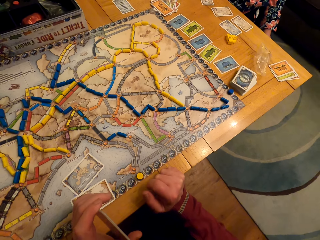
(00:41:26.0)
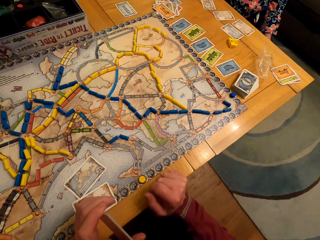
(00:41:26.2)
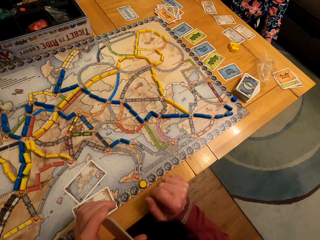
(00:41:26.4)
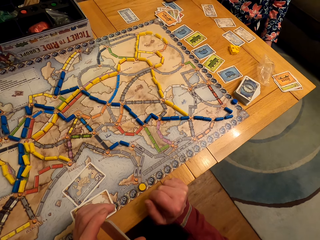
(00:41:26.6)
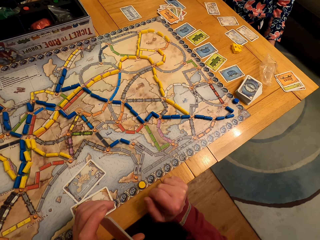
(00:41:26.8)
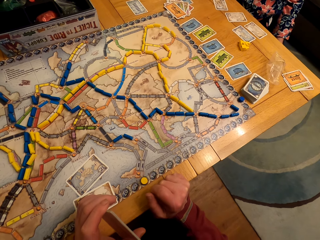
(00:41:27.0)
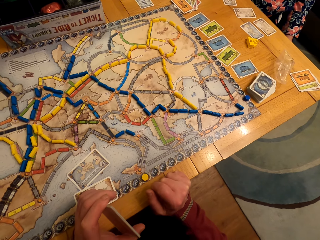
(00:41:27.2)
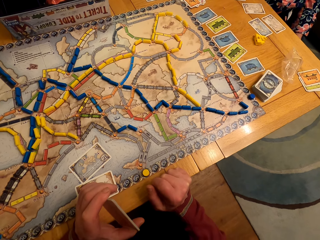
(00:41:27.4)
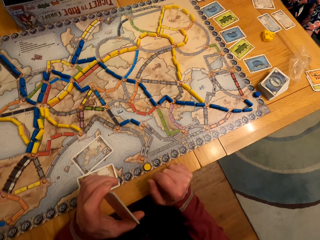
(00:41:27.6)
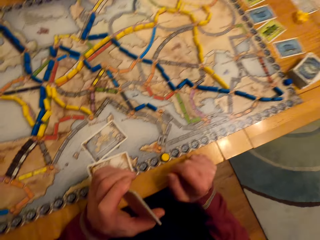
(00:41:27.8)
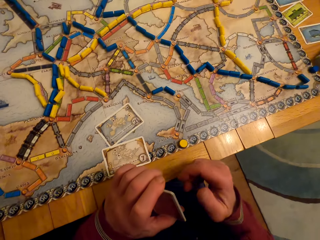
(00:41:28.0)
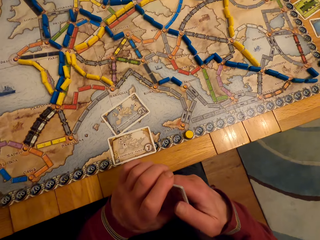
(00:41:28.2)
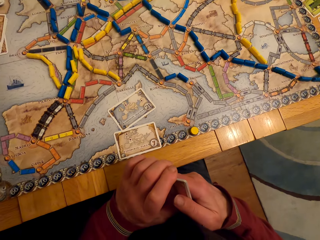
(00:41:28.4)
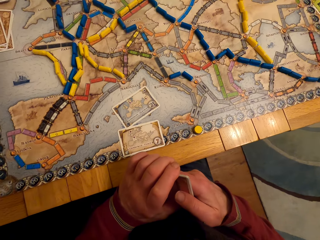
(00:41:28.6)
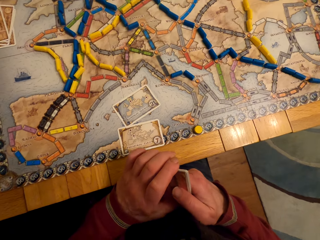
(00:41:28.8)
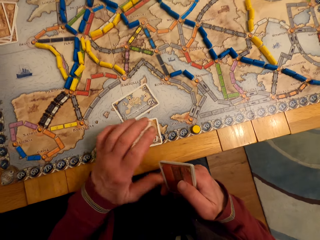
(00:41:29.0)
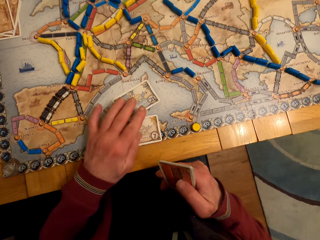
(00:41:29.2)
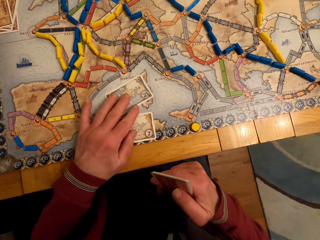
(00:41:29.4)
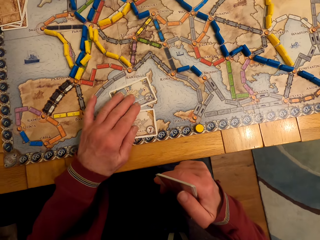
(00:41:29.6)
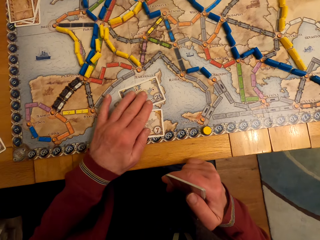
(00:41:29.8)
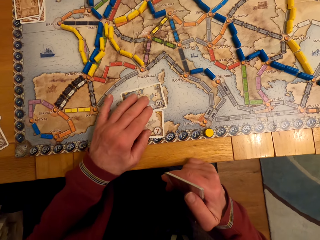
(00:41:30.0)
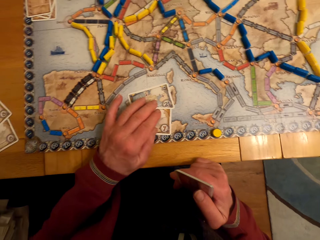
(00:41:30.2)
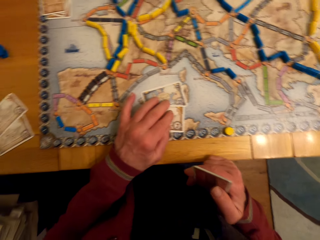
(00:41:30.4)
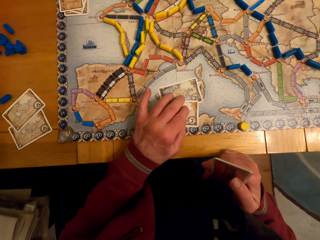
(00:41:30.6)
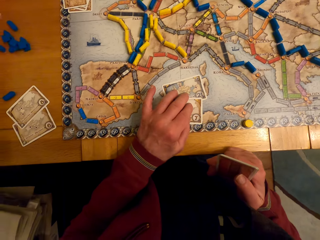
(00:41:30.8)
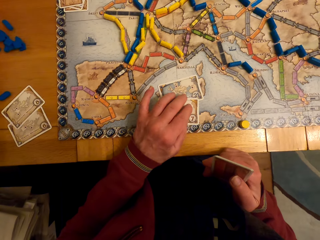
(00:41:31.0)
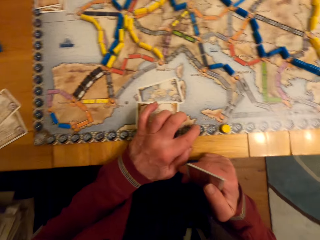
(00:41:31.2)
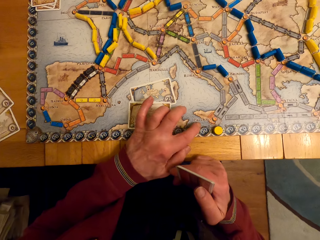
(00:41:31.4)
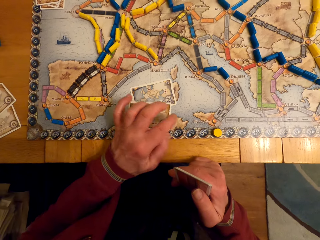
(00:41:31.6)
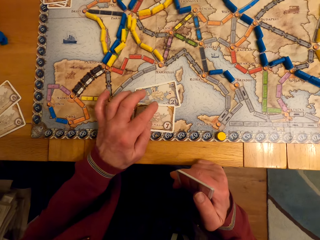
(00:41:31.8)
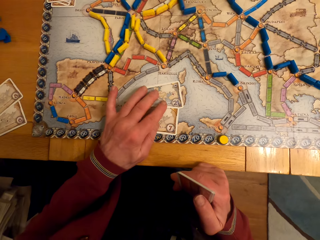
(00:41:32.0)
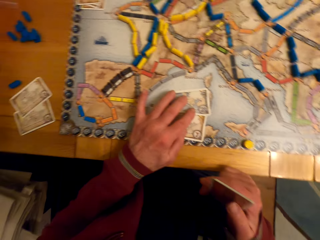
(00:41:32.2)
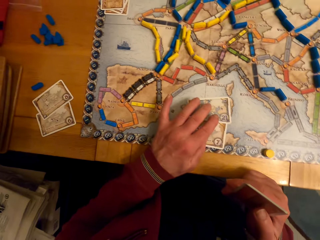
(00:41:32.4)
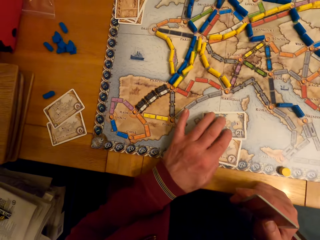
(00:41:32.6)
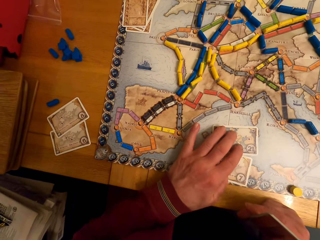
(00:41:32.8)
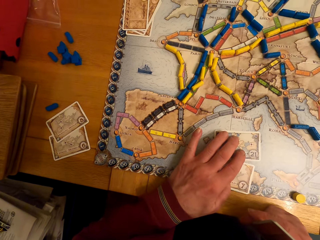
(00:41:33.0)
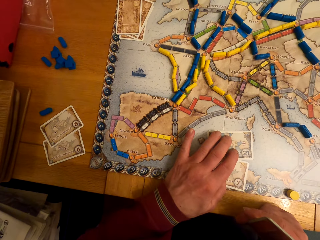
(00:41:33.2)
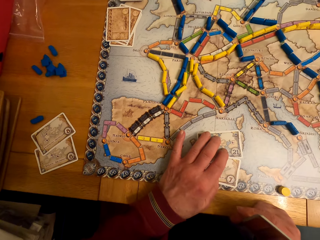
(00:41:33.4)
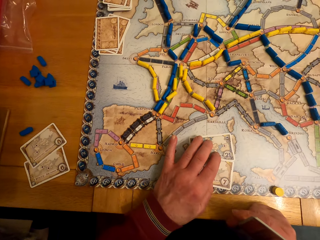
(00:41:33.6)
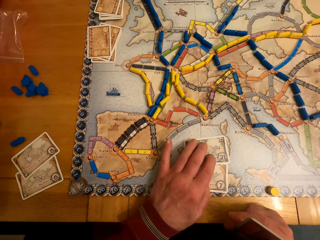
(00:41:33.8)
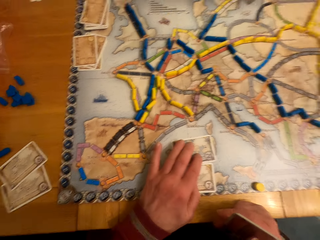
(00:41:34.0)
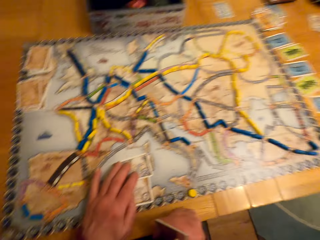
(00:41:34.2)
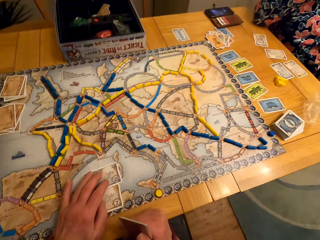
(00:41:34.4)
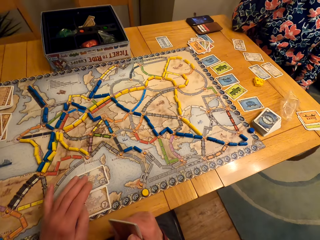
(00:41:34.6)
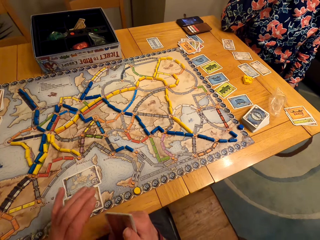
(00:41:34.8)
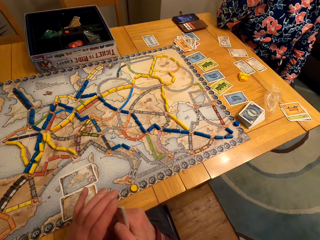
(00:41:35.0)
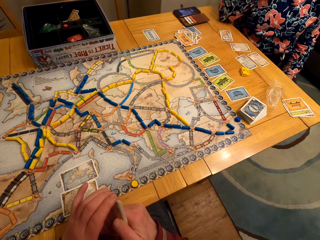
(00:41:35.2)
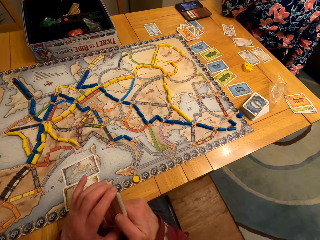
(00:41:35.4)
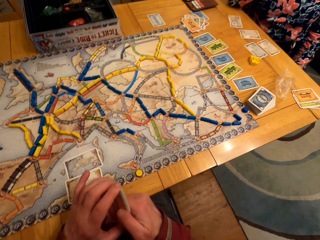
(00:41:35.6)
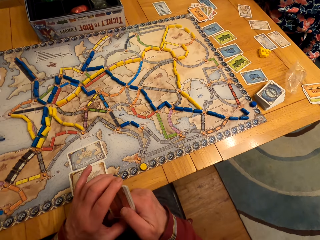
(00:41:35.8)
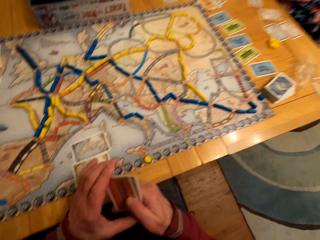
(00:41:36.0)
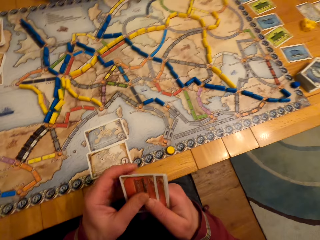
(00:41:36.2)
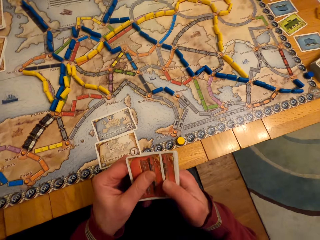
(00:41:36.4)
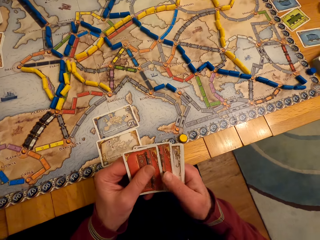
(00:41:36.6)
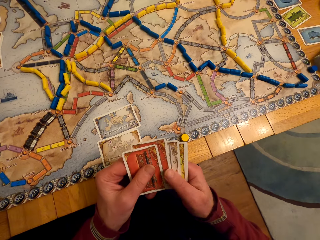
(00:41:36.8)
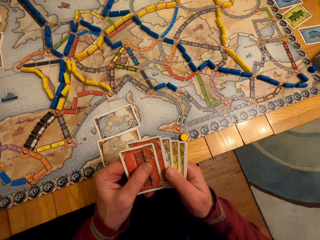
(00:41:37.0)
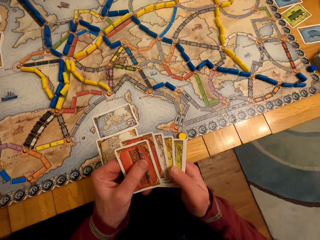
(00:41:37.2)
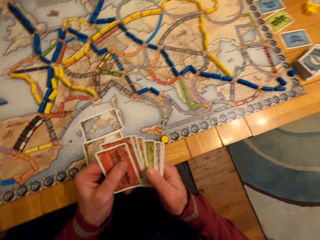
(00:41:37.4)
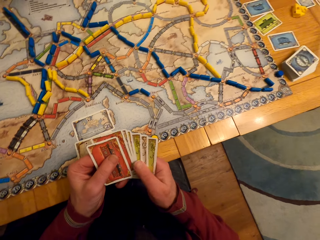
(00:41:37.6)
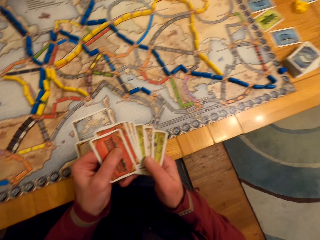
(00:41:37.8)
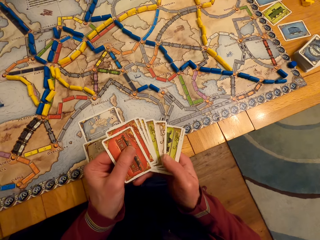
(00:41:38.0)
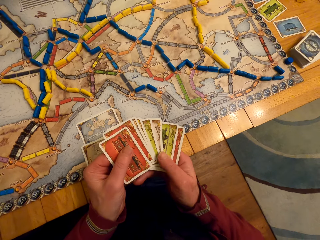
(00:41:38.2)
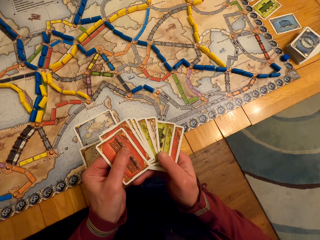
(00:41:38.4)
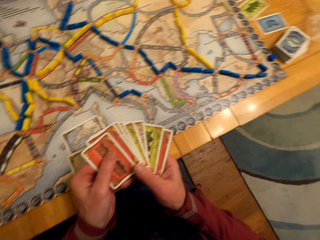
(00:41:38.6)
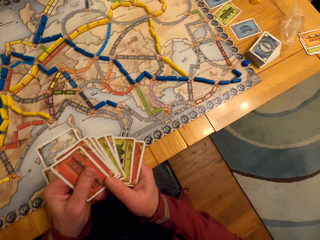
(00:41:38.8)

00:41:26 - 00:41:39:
The camera wearer holds a card. They move the card. They move a hand. They hold cards. A lady counts cards. The camera wearer arranges the cards.

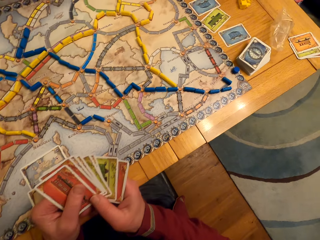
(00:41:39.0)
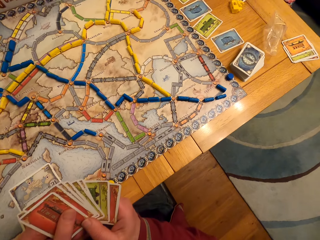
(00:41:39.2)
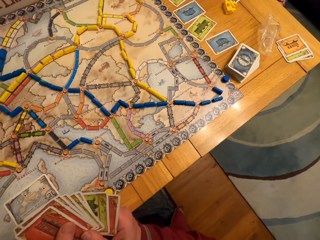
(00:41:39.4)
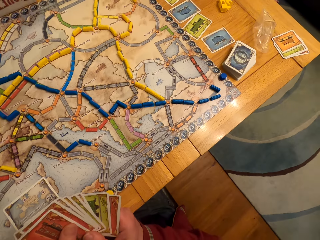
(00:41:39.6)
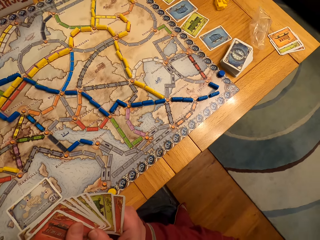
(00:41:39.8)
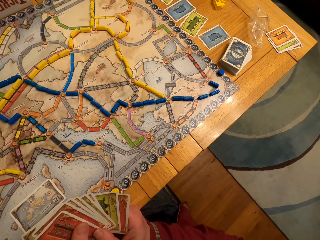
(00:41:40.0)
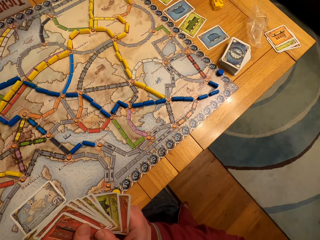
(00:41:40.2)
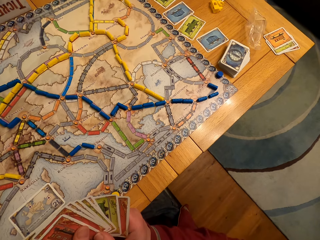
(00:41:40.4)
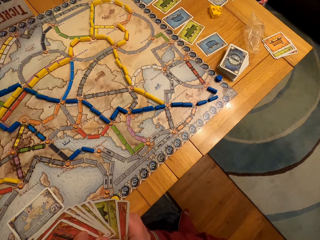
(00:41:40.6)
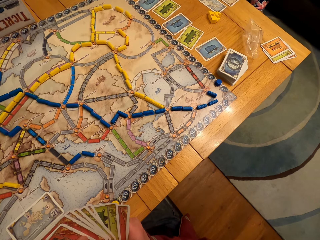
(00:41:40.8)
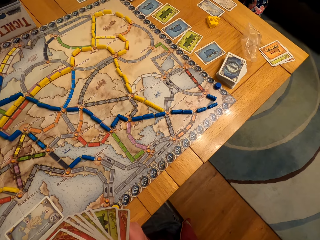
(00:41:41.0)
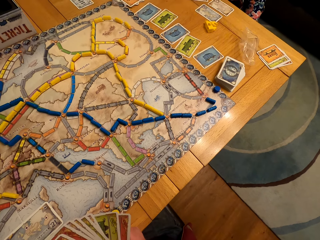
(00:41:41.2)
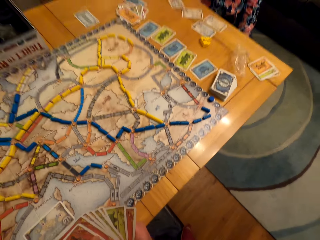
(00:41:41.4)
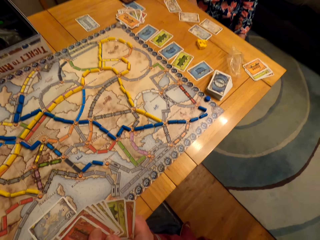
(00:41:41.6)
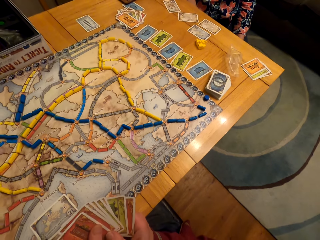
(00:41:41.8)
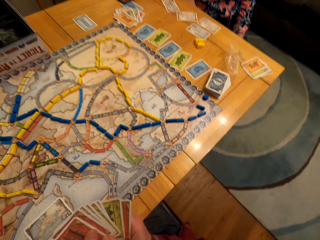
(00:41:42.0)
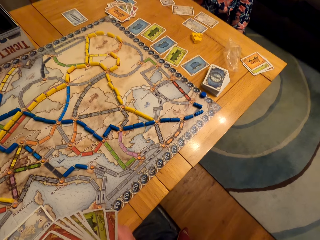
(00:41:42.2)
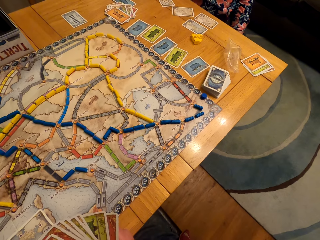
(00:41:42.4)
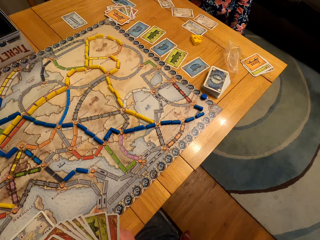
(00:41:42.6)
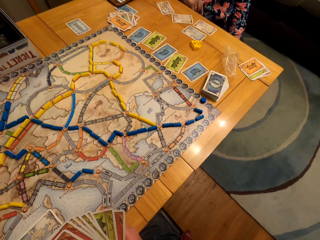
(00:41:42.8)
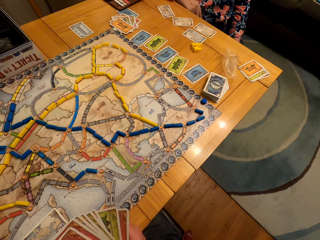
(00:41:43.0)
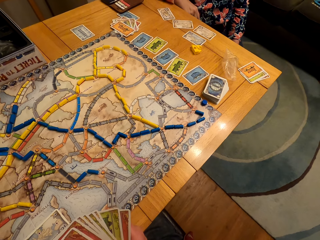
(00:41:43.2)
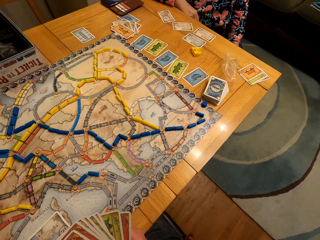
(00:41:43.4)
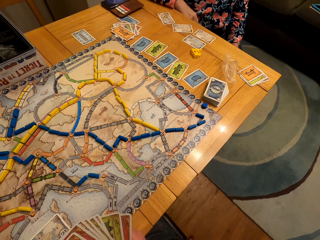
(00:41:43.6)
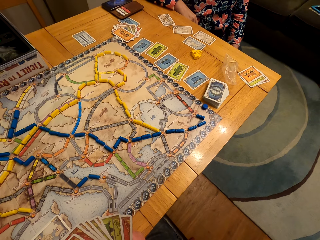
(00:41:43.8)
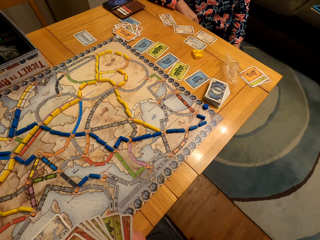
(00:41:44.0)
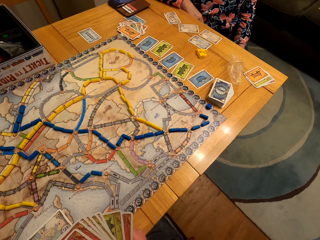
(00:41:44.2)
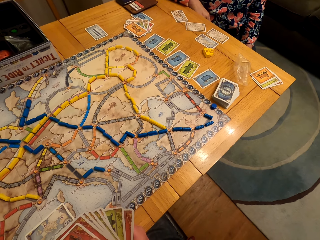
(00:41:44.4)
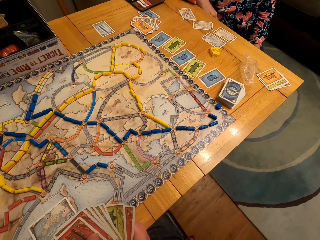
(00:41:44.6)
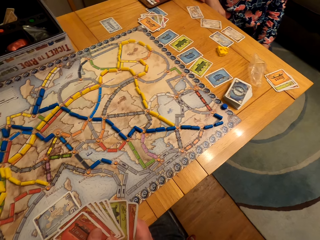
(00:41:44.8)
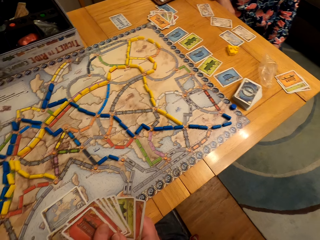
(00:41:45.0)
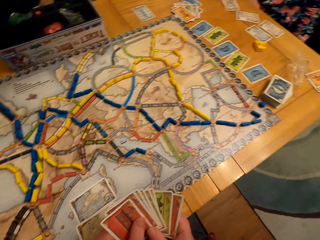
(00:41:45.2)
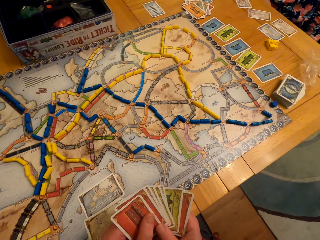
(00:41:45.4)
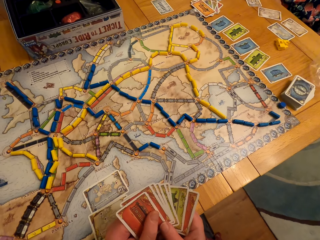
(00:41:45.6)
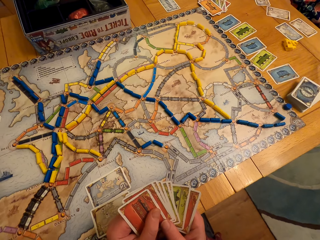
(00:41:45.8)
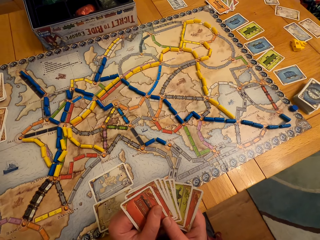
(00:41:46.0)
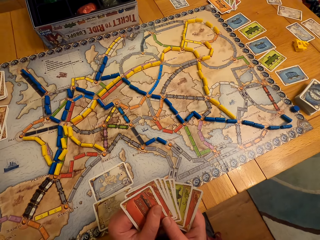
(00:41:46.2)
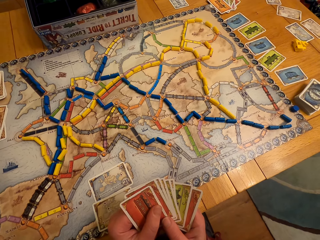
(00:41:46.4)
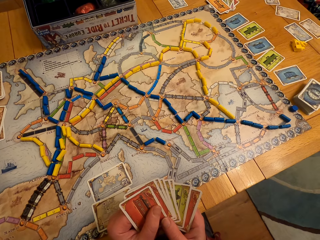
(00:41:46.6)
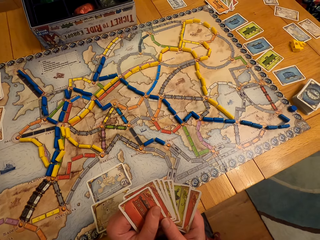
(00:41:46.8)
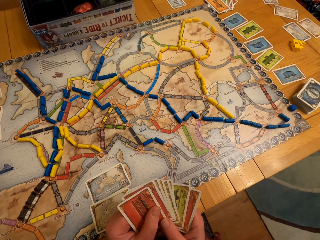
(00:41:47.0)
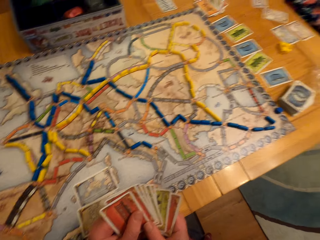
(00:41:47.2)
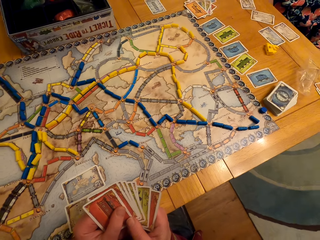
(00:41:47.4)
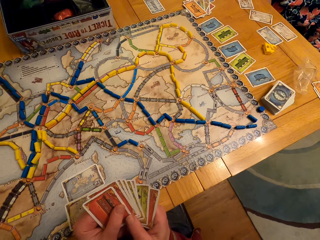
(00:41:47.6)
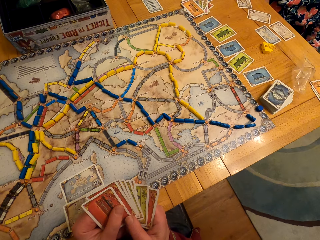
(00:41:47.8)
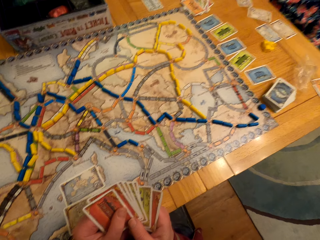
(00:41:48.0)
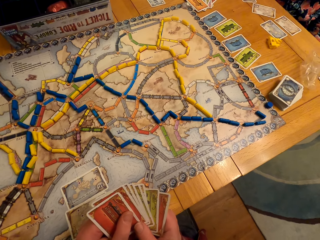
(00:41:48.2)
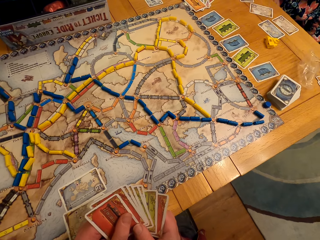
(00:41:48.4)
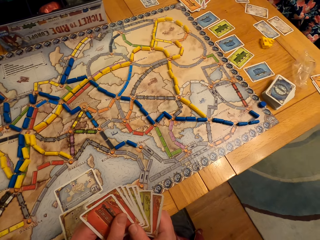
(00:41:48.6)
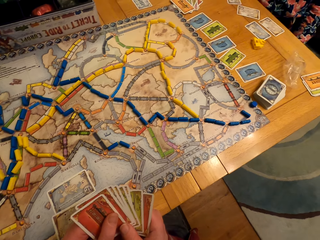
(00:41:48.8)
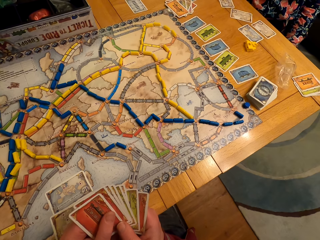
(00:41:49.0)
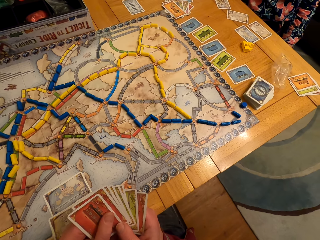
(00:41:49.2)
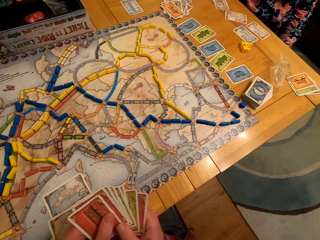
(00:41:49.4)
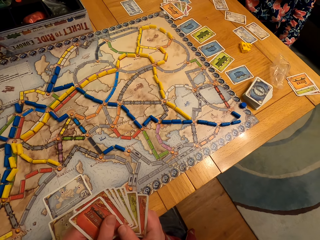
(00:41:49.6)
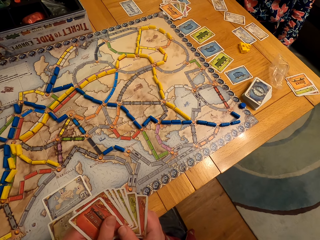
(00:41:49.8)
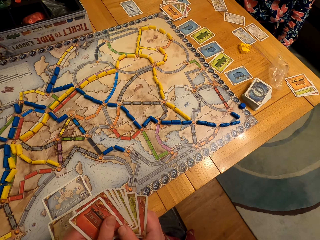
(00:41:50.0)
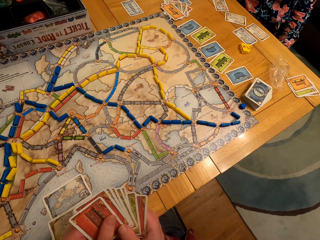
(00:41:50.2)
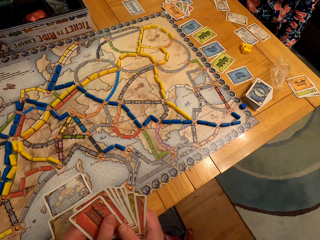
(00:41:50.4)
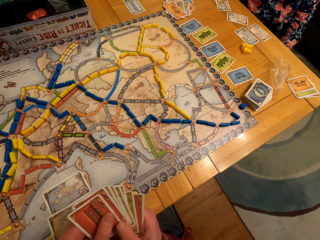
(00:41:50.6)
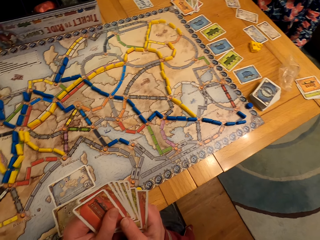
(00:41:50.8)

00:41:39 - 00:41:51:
The camera wearer looks around.
